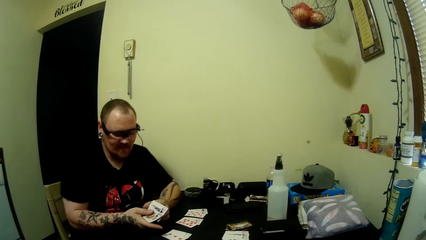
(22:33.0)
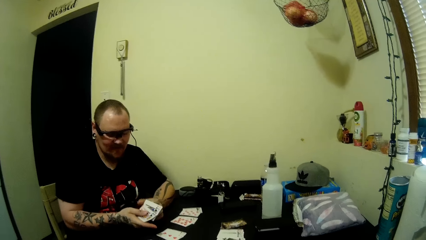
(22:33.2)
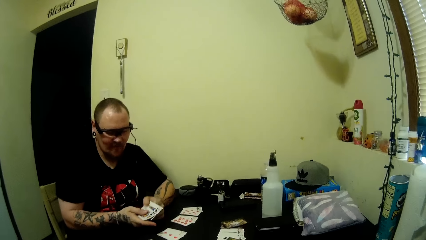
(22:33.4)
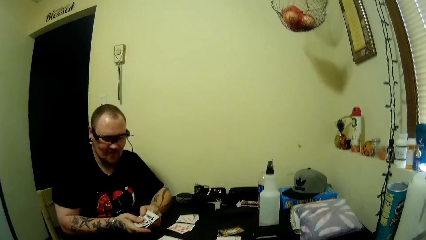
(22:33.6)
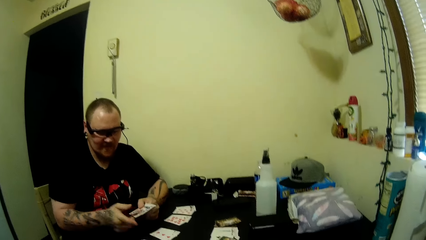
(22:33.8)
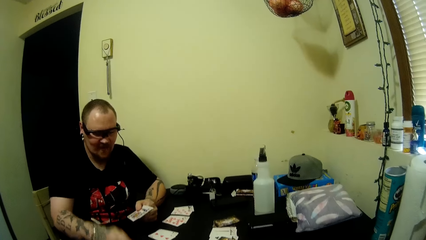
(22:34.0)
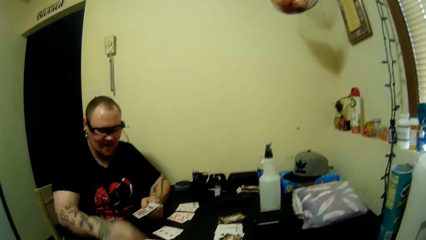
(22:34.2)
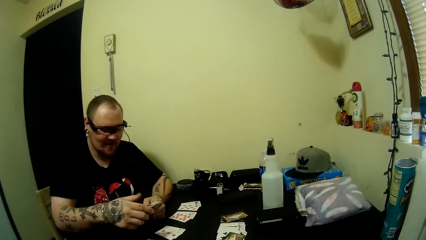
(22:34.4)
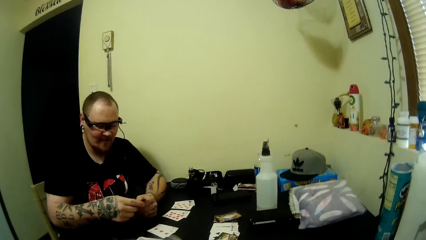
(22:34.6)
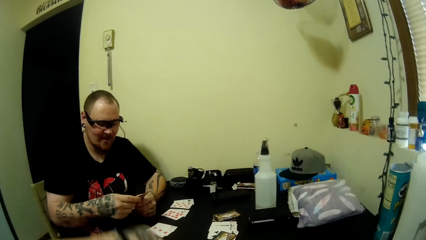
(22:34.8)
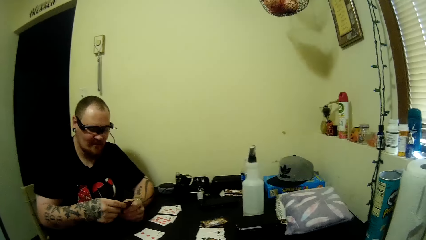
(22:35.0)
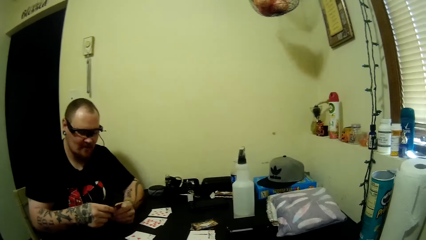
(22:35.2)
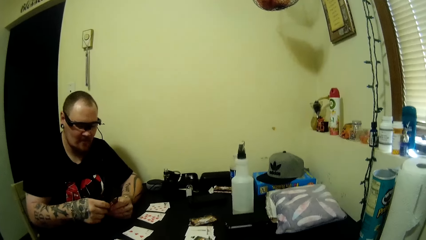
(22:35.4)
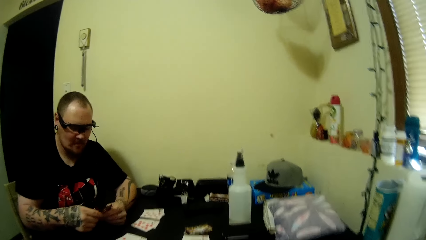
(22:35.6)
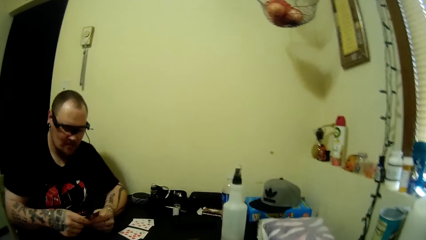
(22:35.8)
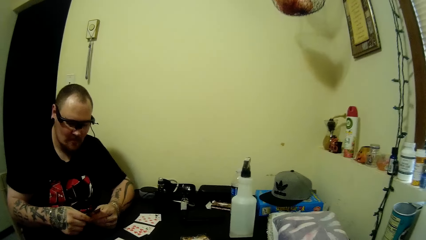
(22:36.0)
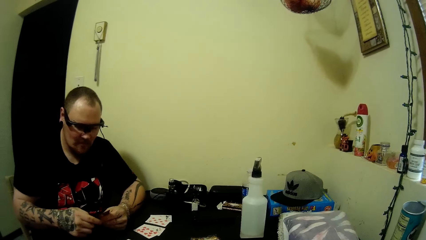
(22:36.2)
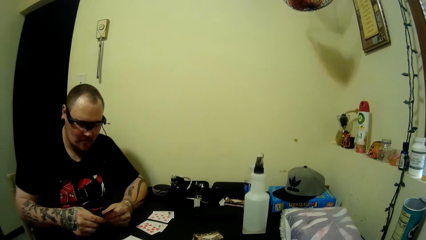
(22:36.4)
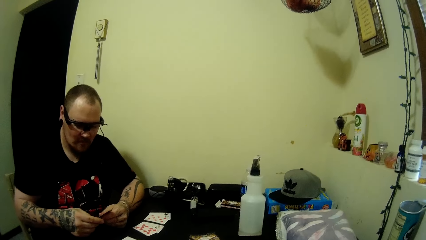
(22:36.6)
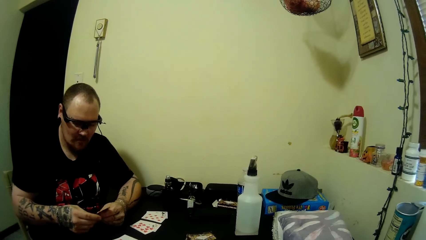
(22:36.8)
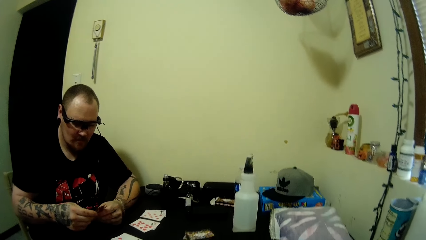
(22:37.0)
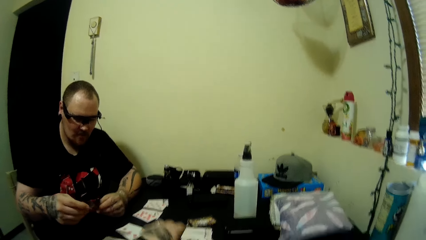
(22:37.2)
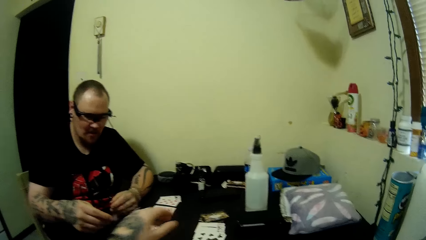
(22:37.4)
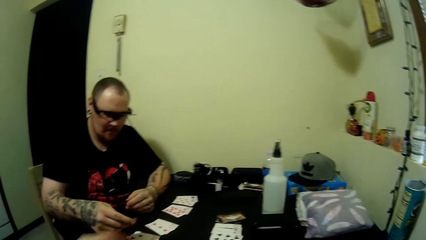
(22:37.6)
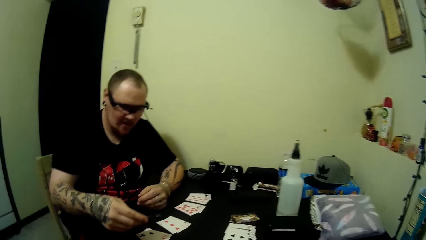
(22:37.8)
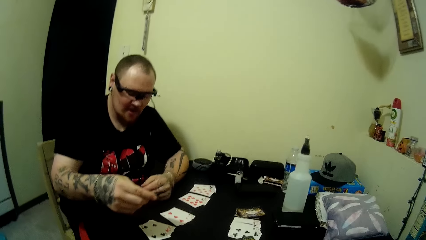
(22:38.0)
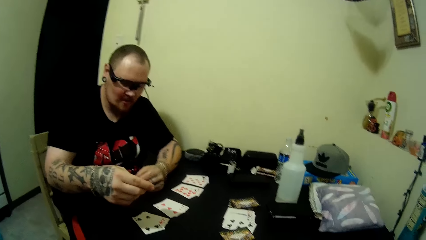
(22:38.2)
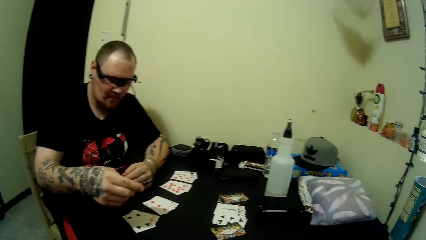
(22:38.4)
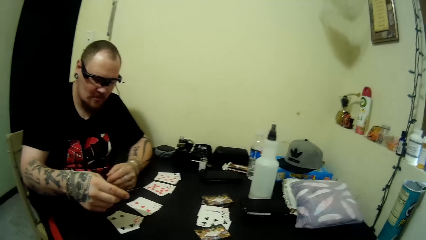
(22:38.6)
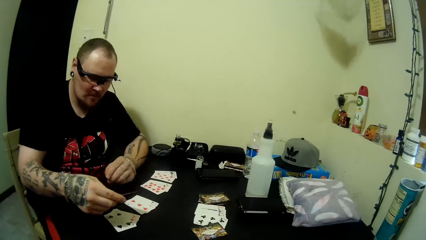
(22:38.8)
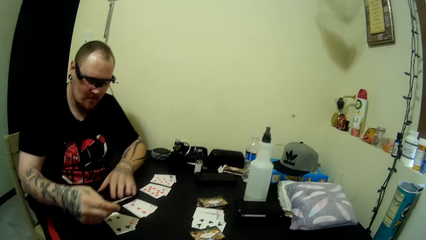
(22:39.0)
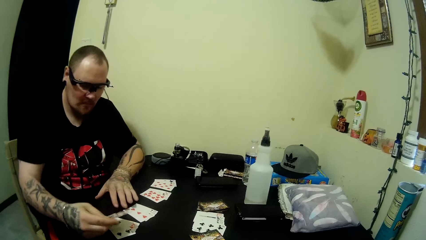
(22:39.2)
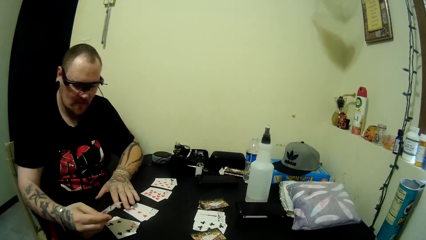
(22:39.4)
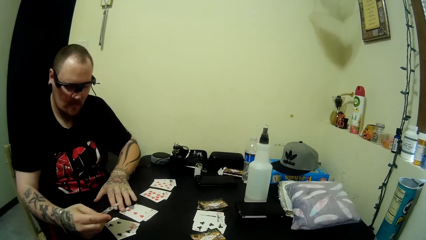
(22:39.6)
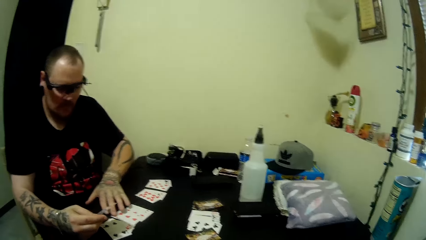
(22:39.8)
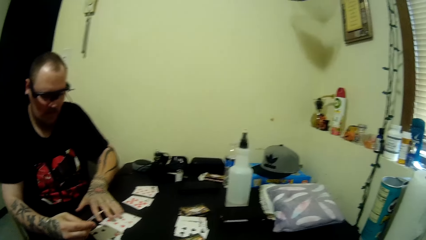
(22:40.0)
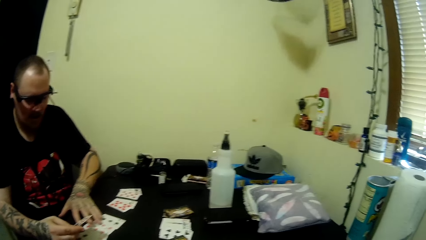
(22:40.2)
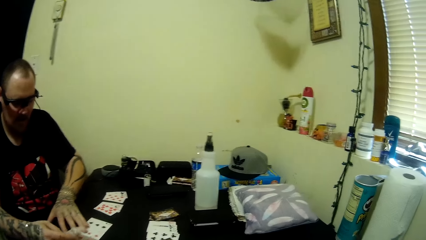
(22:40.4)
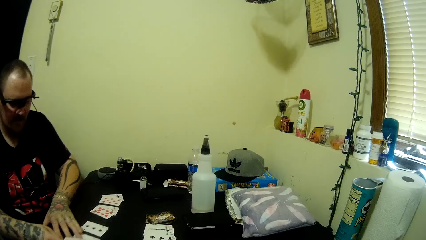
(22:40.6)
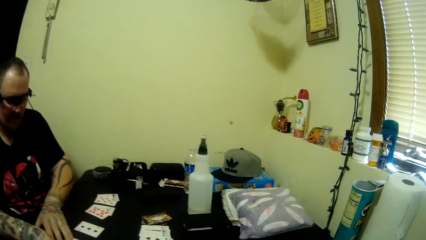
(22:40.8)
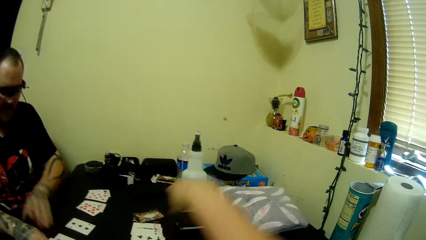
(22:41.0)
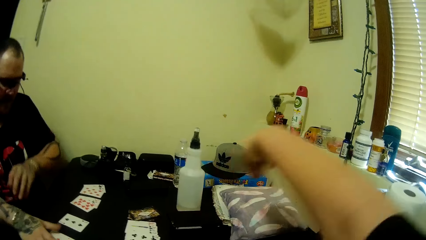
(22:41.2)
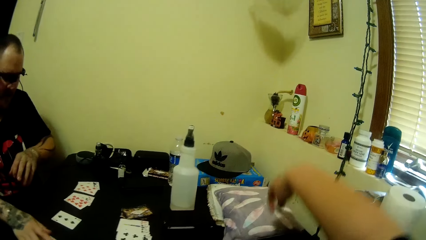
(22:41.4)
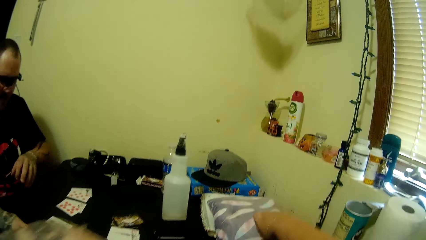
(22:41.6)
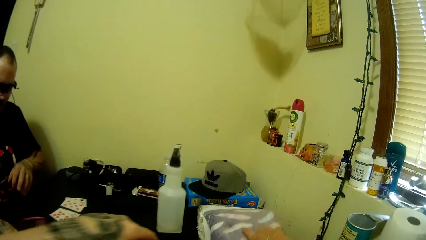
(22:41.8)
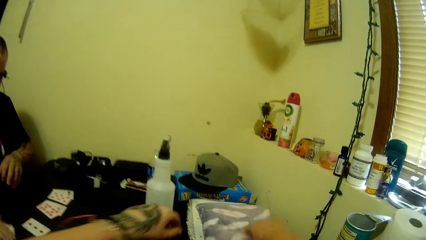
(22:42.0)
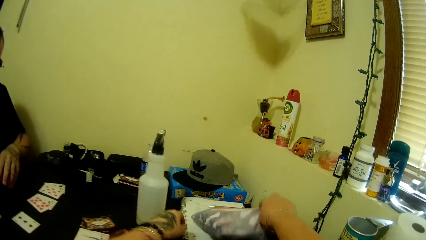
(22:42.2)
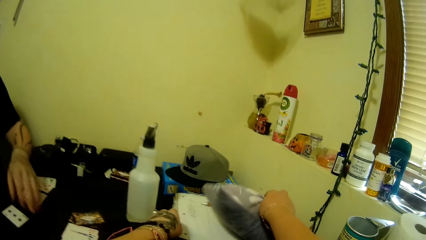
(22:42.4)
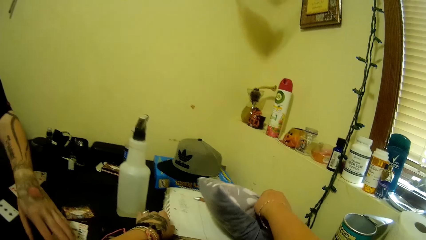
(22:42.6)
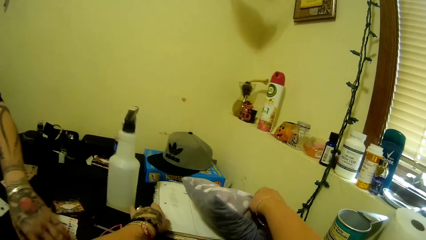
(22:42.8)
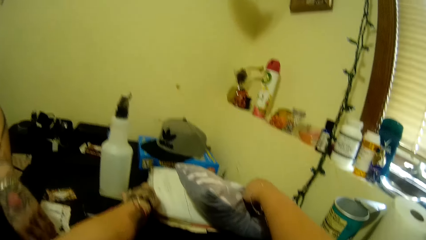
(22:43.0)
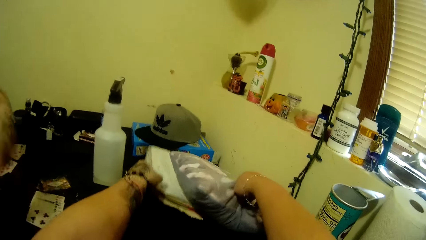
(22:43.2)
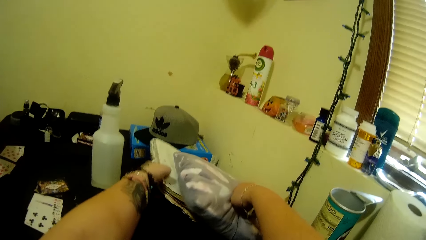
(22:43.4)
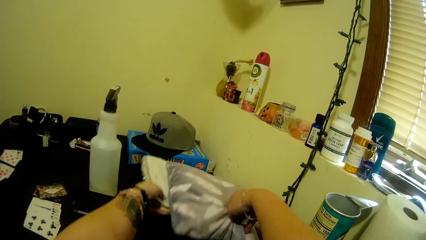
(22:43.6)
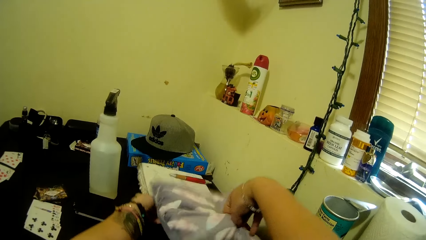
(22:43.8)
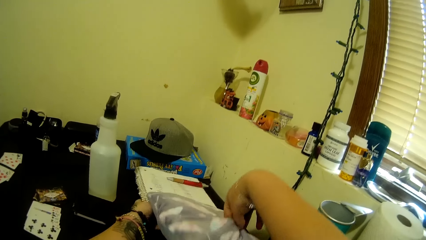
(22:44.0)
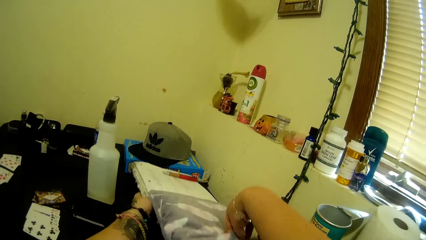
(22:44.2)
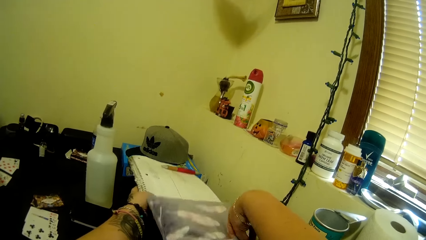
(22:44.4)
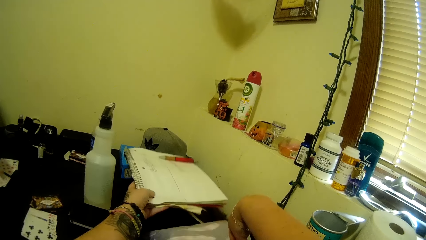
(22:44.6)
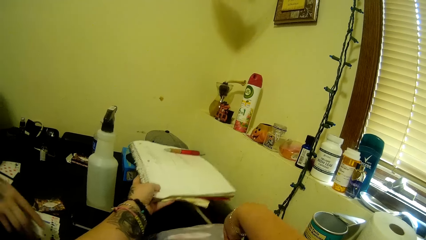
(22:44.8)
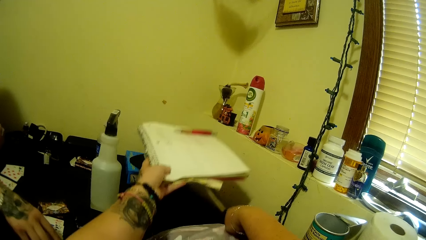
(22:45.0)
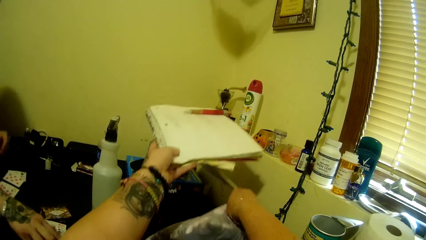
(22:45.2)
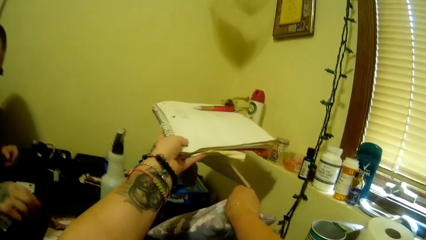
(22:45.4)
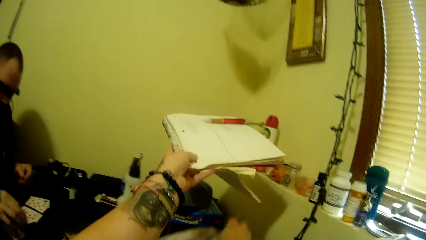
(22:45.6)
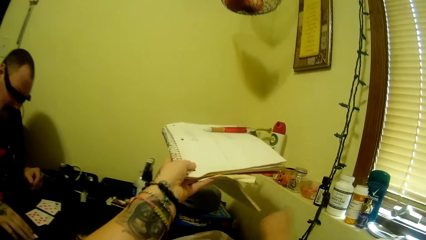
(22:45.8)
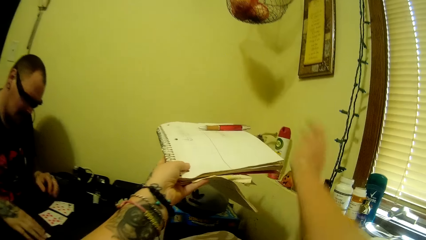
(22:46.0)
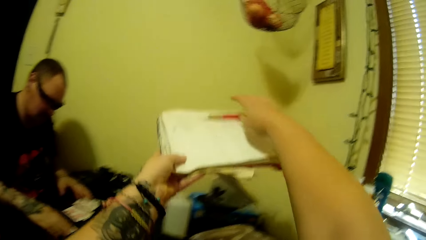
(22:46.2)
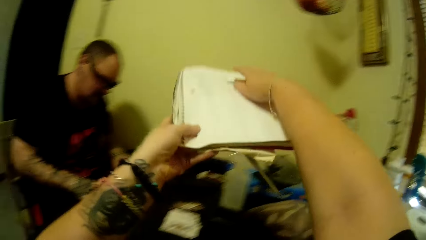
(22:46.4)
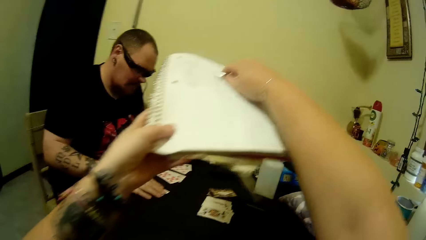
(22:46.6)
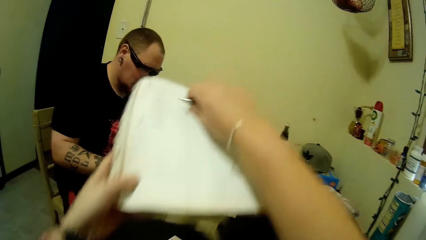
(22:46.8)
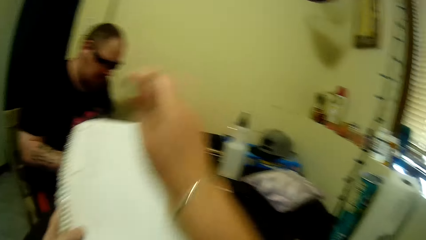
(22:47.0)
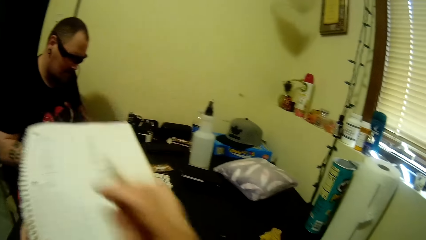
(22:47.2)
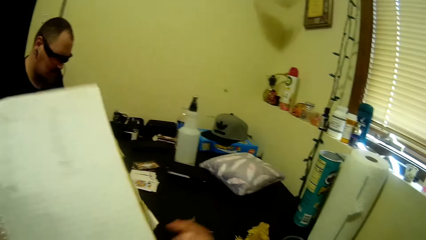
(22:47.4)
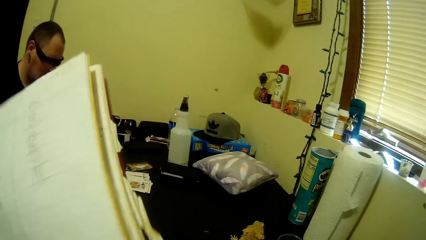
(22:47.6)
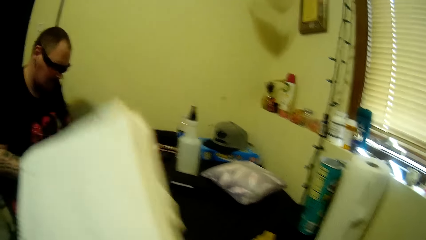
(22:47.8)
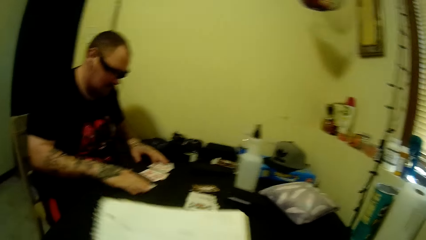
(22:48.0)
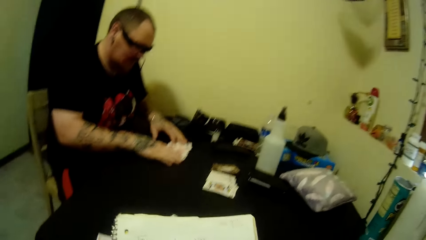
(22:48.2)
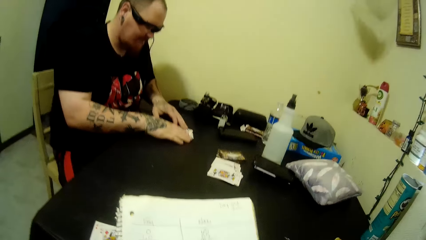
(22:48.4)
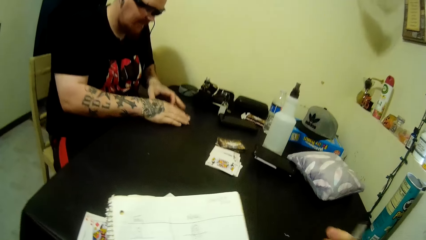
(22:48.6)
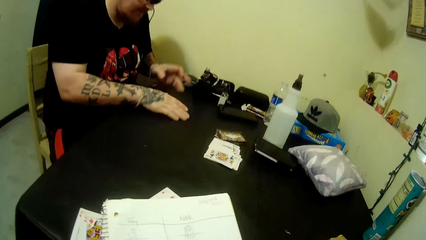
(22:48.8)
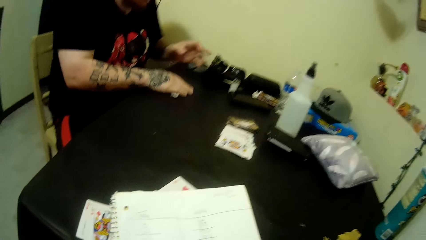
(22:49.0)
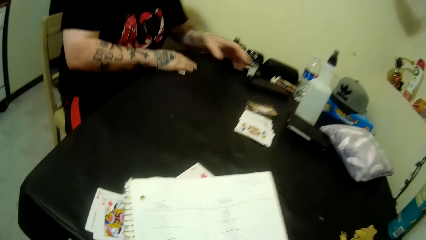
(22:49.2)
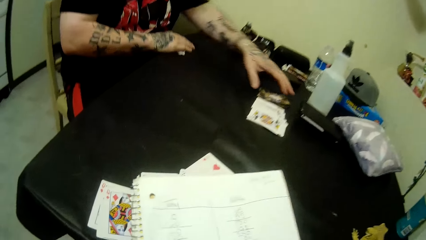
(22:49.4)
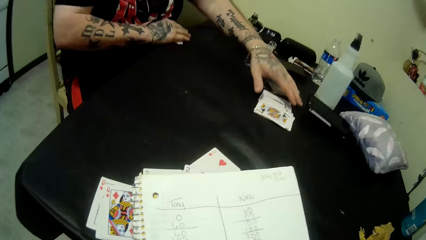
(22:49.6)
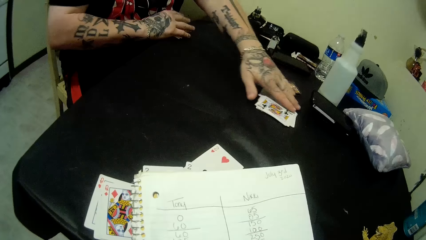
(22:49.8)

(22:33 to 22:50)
The camera wearer talks to a man. She stares at the cards on the table. The man moves some cards on the table. The camera wearer raises up a pillow on the table. She picks up a notebook or book and a pen with her other hand. The man picks a card on the table with a hand. The camera wearer puts the pillow on the table. She holds the pen on the book. She picks the pen on the book with a hand. The man packs cards from the table with his right hand.
